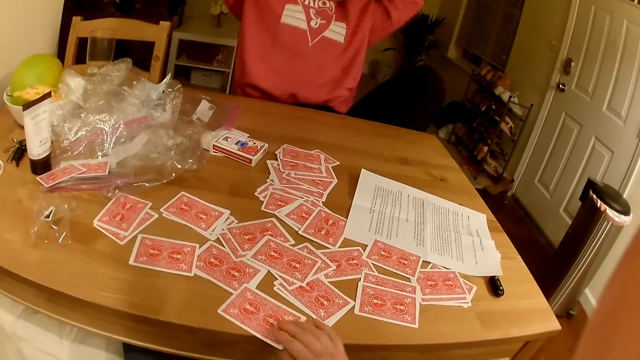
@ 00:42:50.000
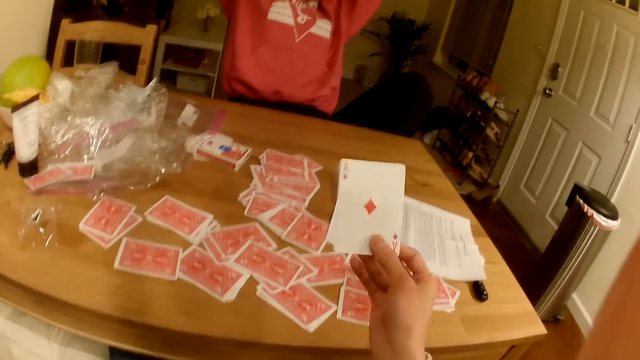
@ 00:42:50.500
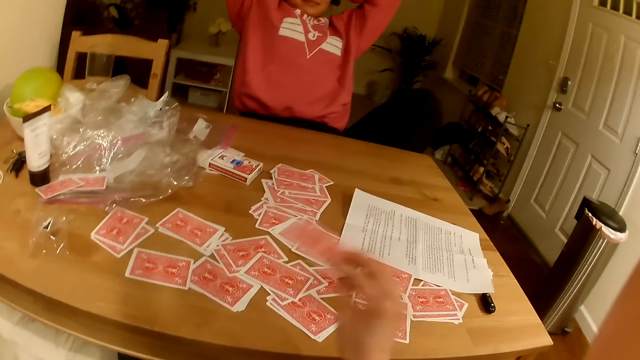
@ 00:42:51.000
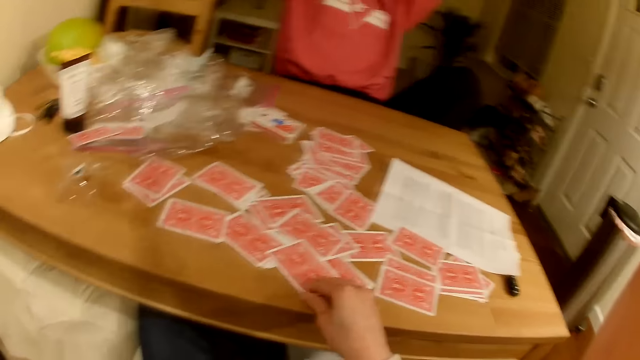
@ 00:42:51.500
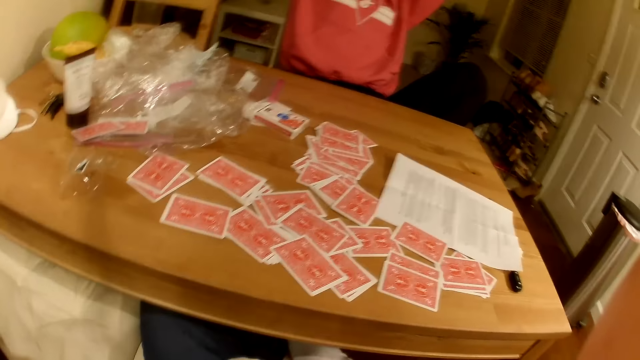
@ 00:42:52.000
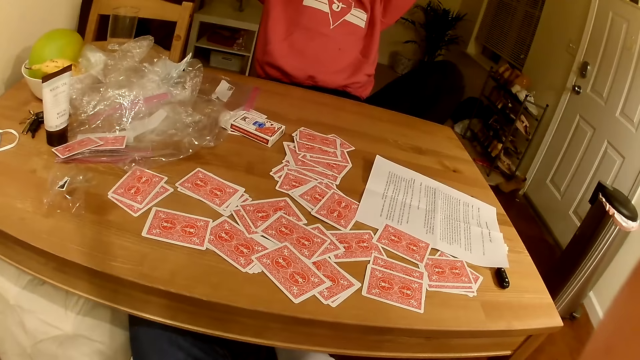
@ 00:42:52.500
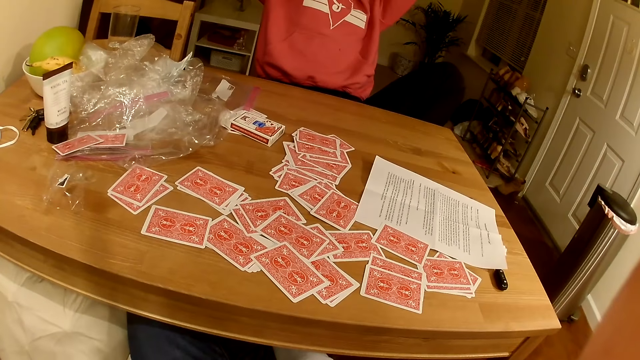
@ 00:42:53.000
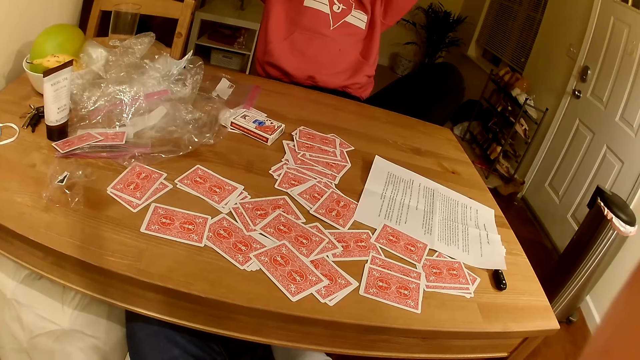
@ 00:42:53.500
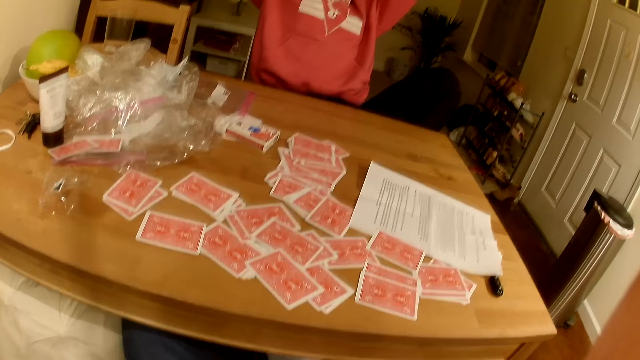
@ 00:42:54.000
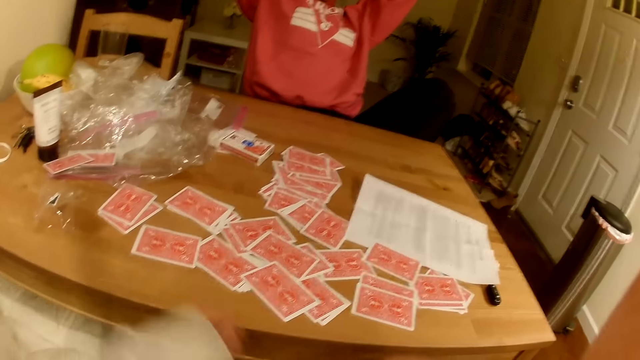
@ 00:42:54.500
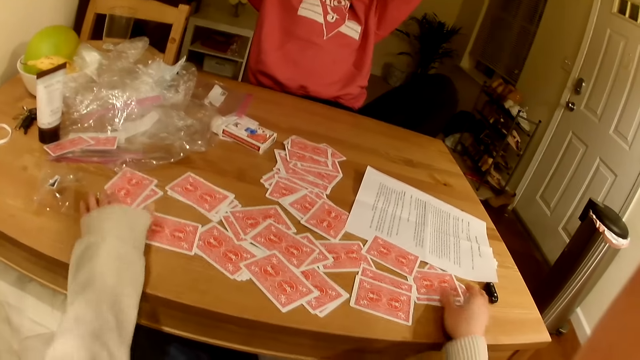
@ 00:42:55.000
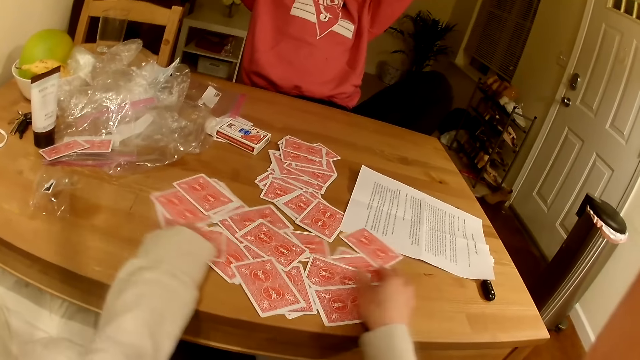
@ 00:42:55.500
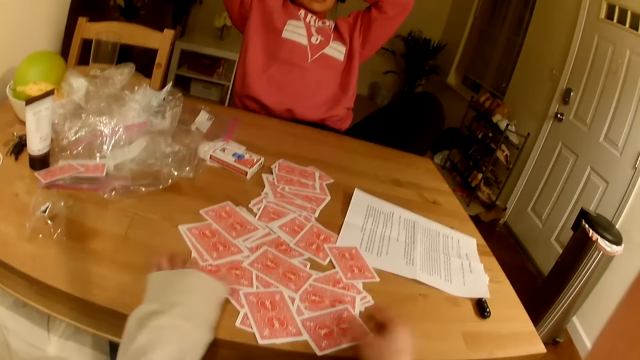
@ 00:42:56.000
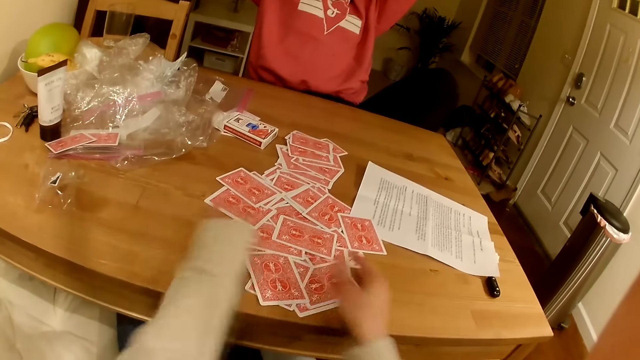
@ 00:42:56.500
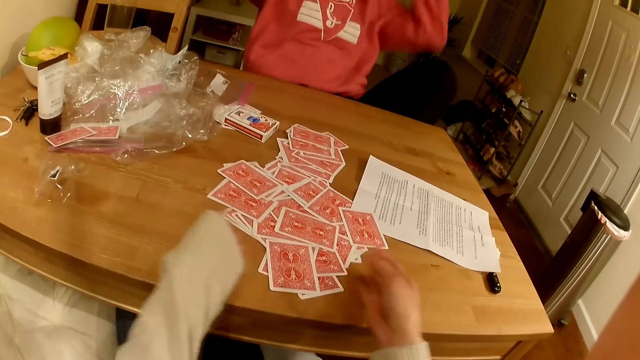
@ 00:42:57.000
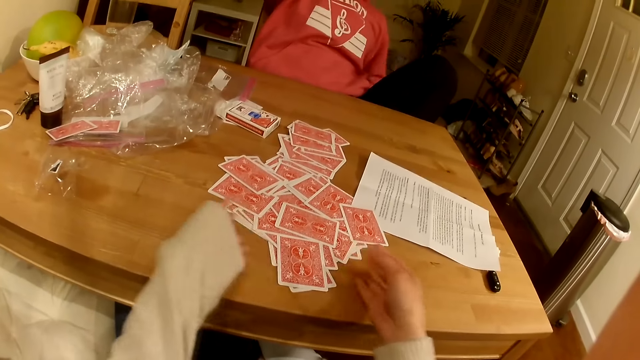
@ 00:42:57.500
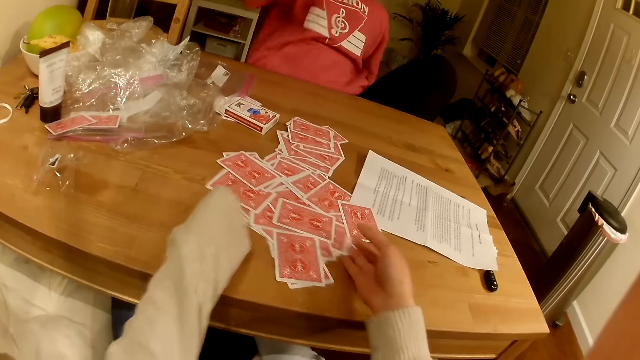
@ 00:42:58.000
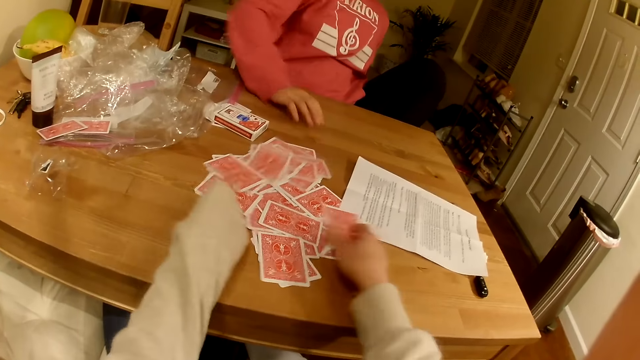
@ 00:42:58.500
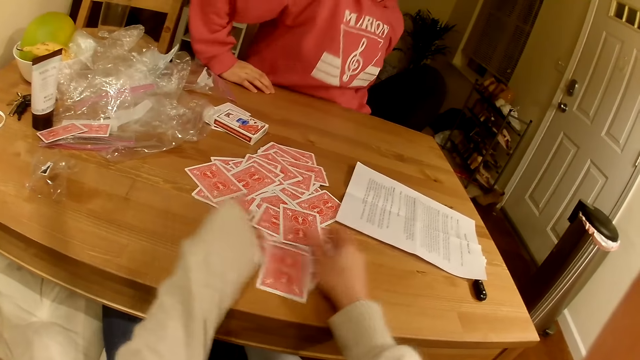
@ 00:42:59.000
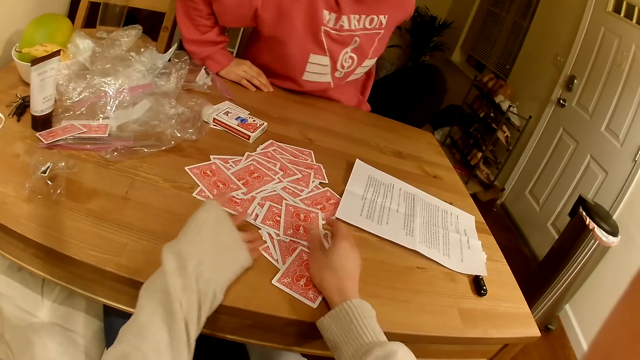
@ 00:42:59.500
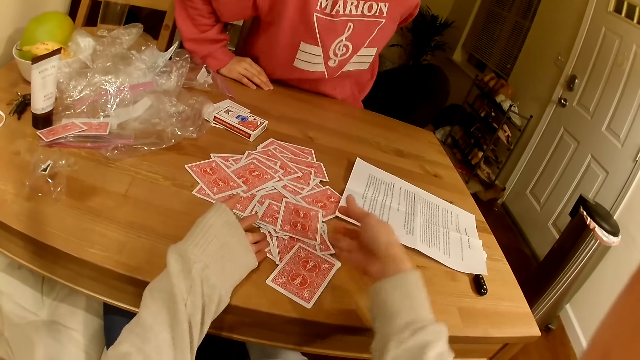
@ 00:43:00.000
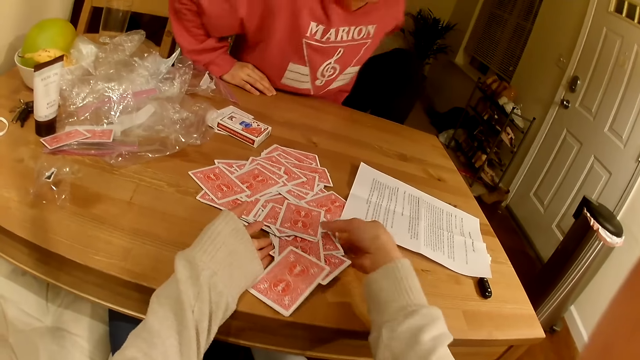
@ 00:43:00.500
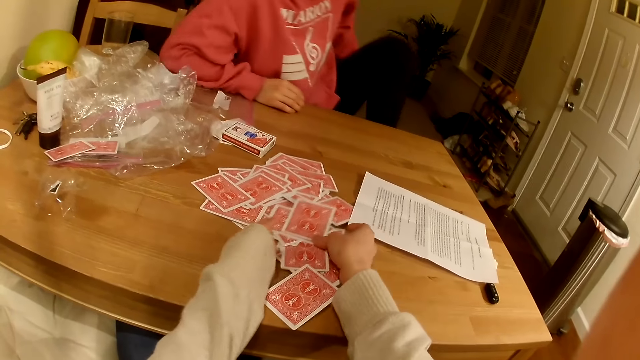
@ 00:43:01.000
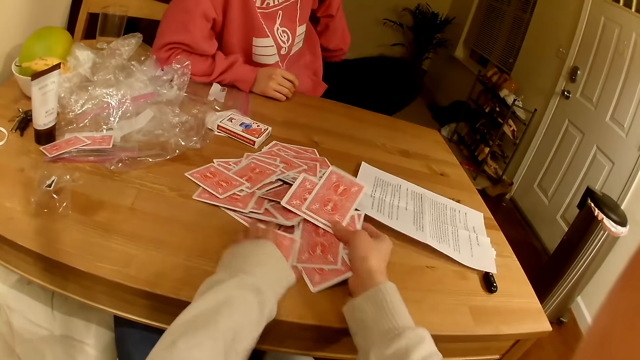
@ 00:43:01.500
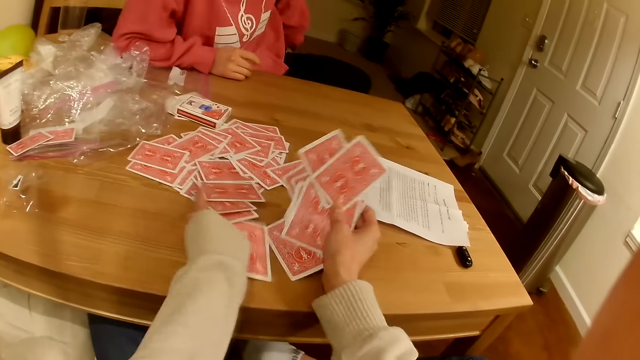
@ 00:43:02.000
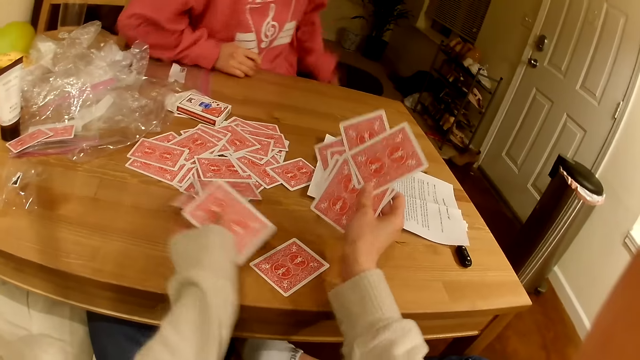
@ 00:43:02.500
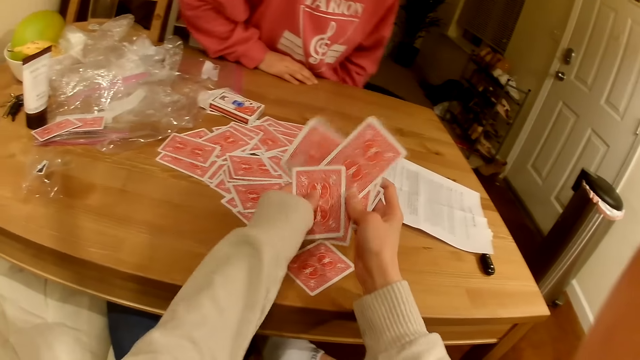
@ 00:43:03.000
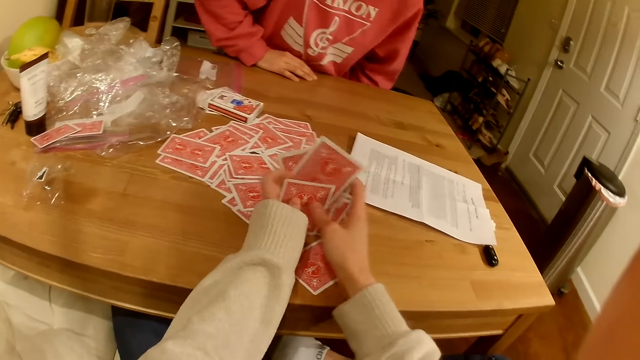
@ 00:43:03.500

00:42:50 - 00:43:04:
The camera wearer lifts up the playing cards. They collect the playing cards on the table. A person moves the playing cards on the table and adjusts herself on the seat. The camera wearer picks playing cards from the table.

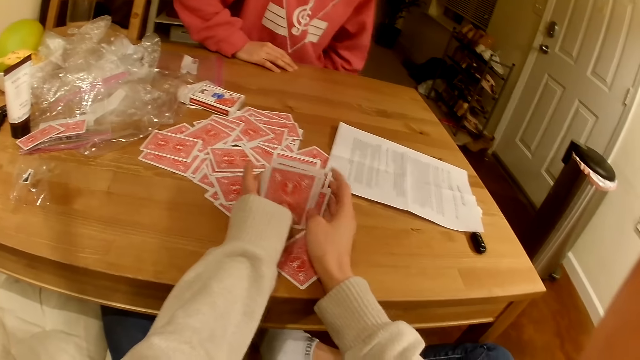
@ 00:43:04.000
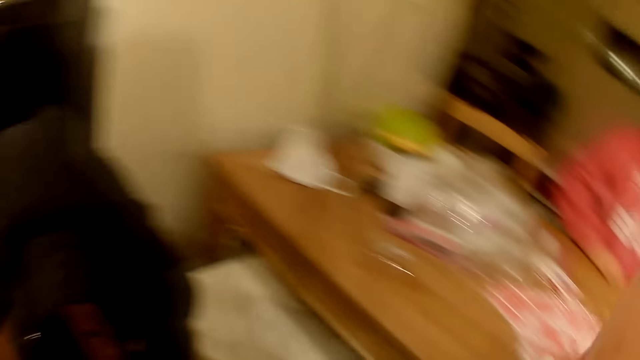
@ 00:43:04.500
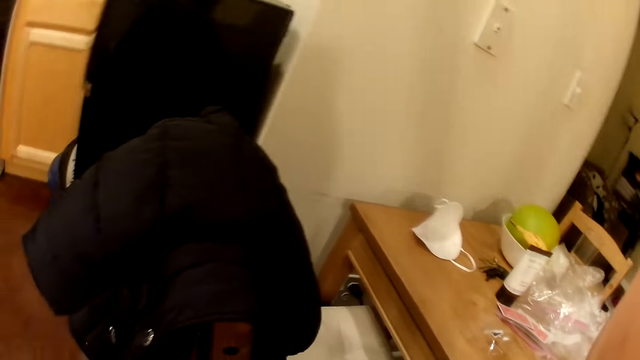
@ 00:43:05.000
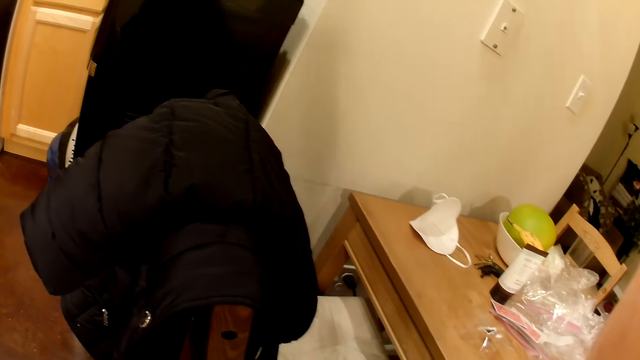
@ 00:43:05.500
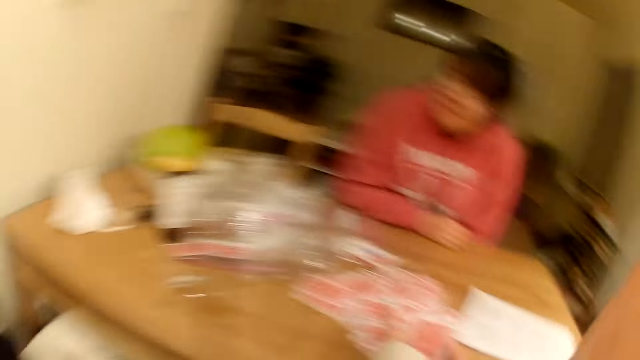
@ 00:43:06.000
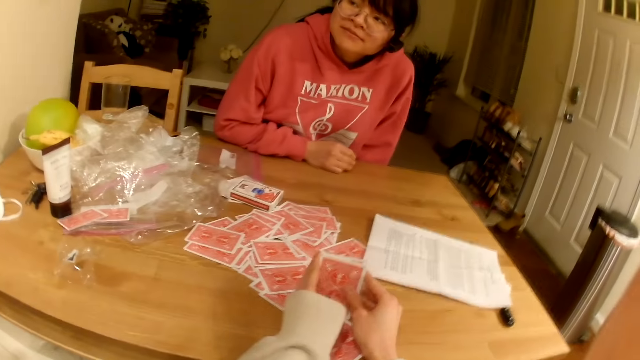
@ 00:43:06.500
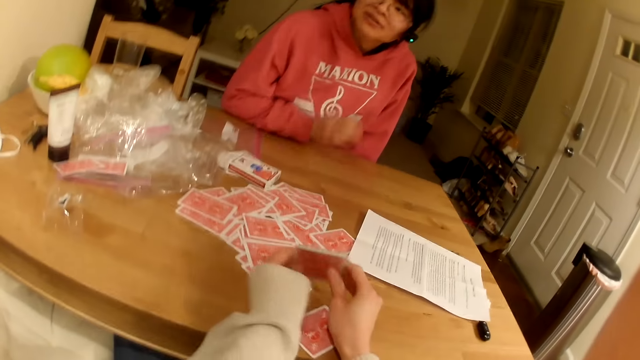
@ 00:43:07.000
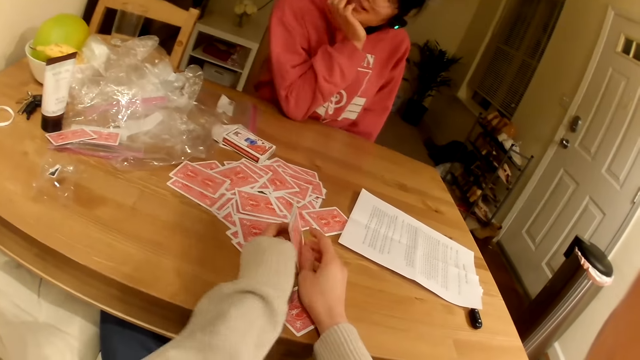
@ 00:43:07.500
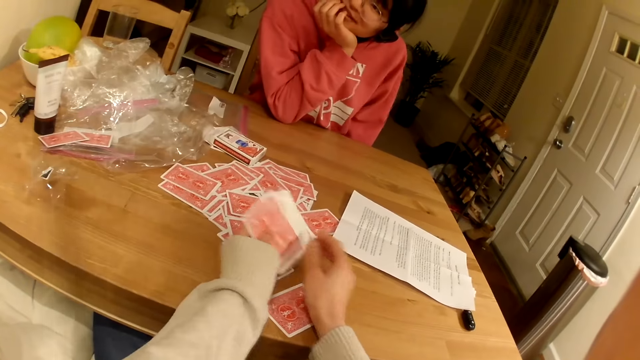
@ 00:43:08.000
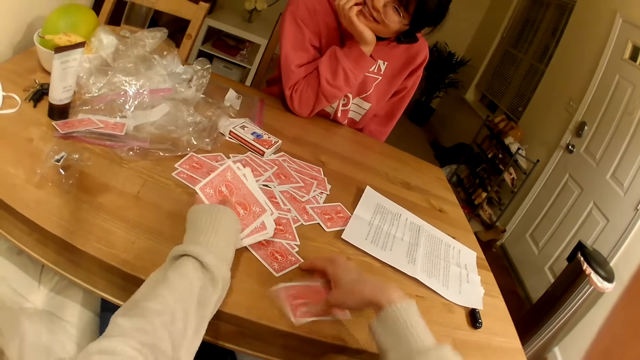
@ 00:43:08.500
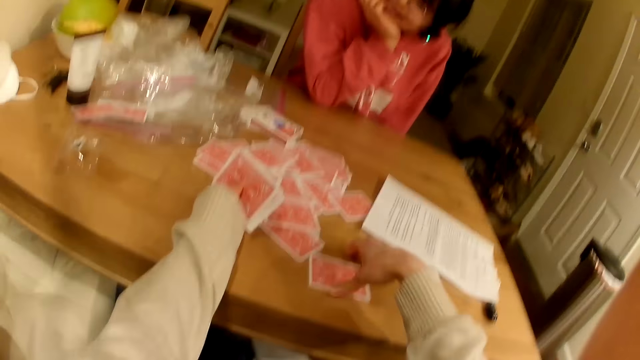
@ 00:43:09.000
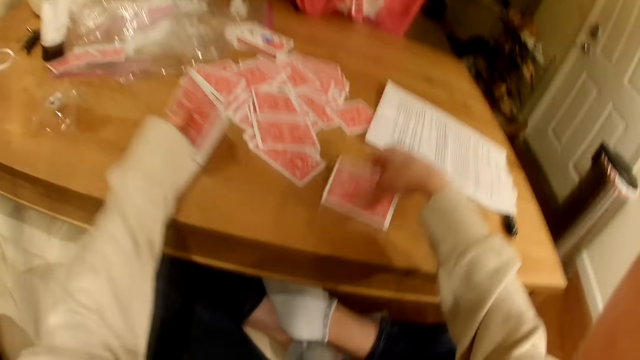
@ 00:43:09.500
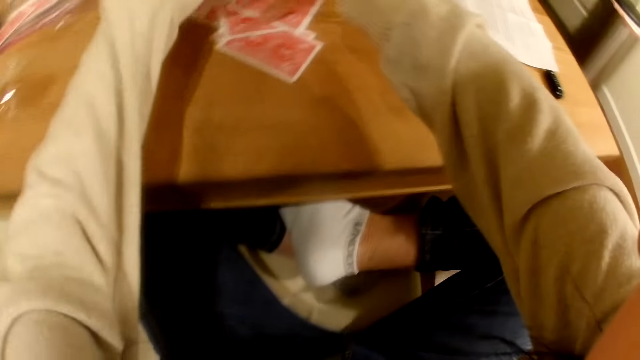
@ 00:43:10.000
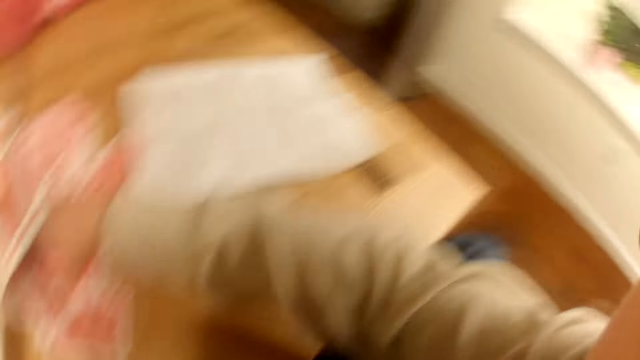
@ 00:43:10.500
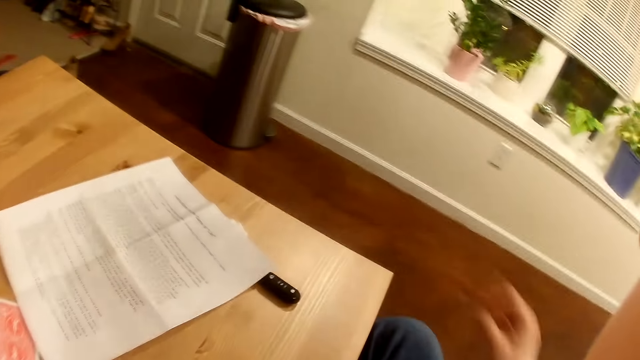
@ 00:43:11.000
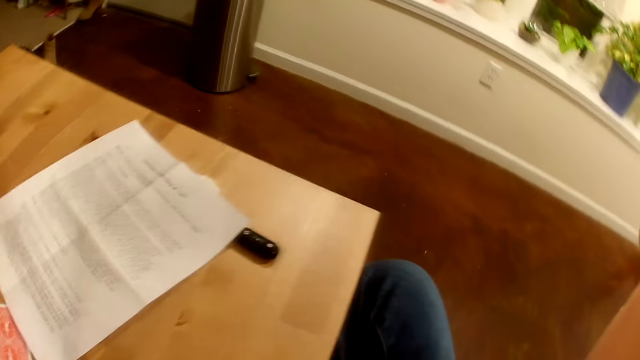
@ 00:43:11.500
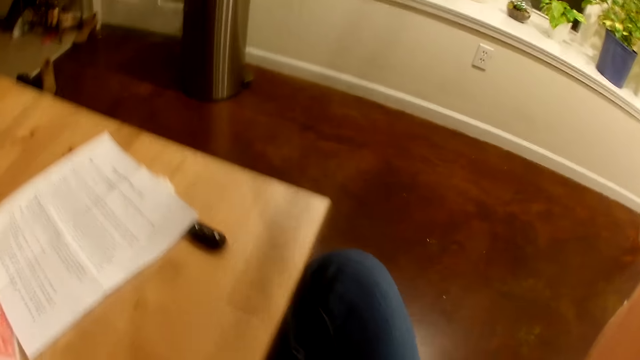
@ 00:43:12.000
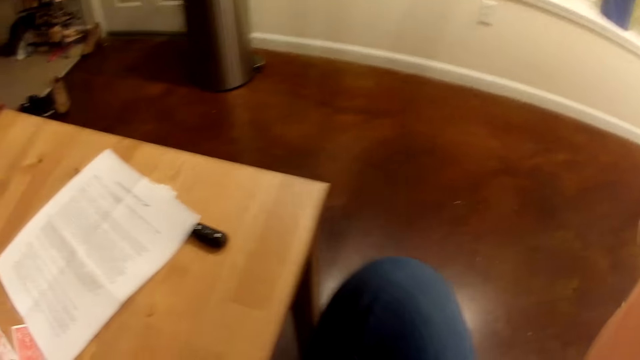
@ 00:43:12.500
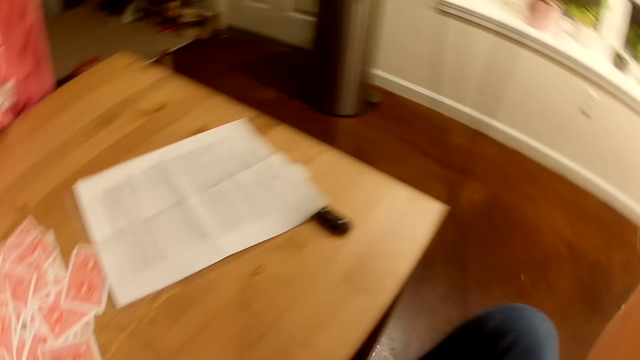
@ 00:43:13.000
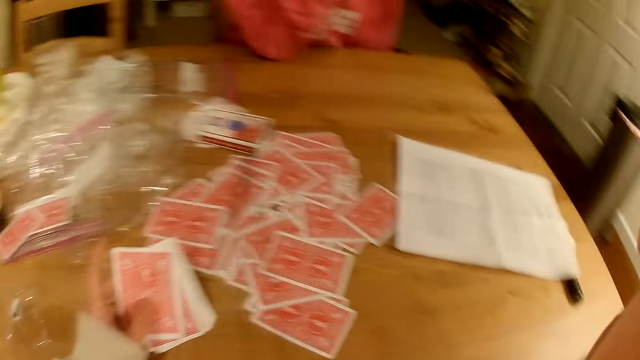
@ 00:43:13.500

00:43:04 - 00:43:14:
The camera wearer looks to the left. They pick playing cards from the table. They look to the right.
